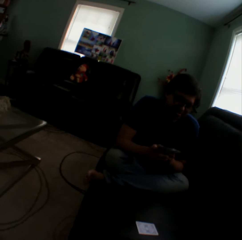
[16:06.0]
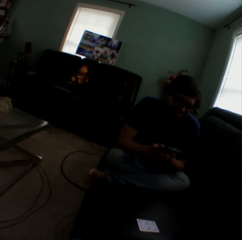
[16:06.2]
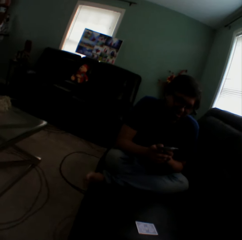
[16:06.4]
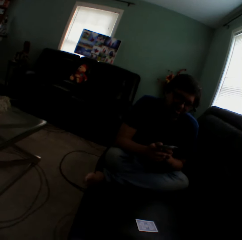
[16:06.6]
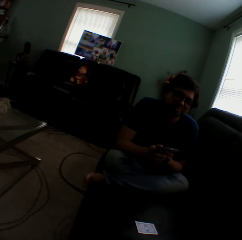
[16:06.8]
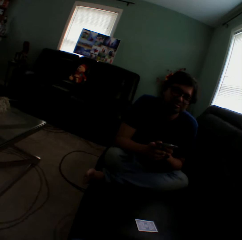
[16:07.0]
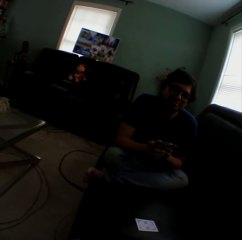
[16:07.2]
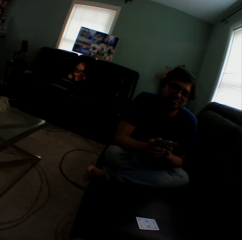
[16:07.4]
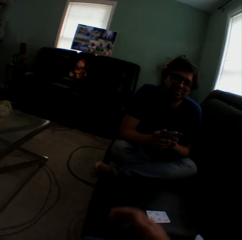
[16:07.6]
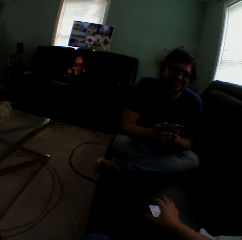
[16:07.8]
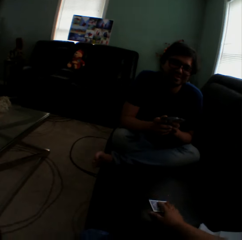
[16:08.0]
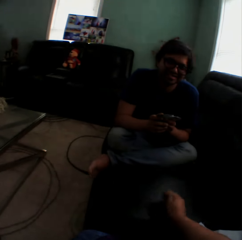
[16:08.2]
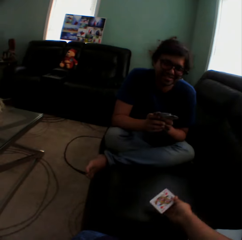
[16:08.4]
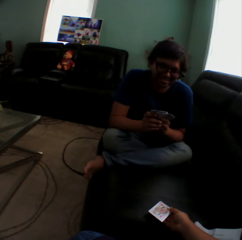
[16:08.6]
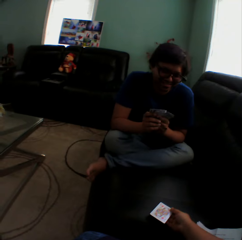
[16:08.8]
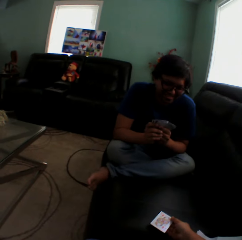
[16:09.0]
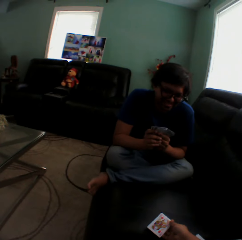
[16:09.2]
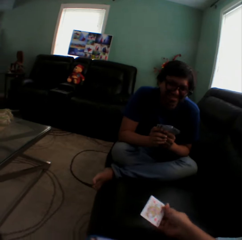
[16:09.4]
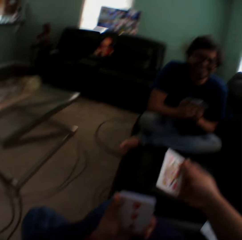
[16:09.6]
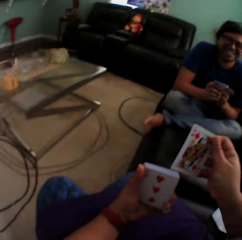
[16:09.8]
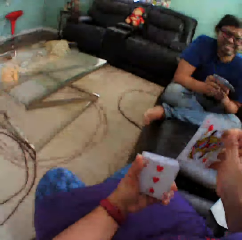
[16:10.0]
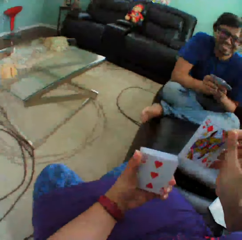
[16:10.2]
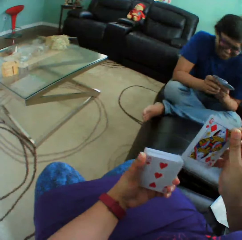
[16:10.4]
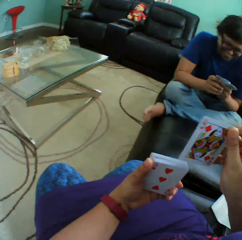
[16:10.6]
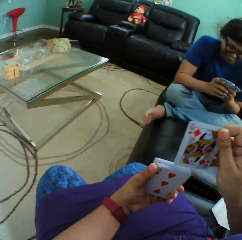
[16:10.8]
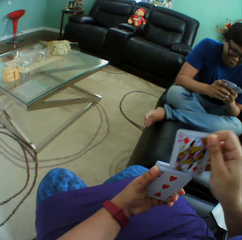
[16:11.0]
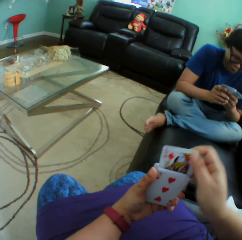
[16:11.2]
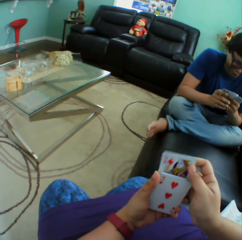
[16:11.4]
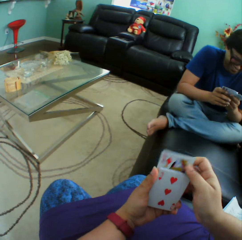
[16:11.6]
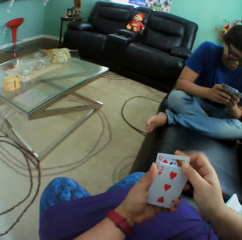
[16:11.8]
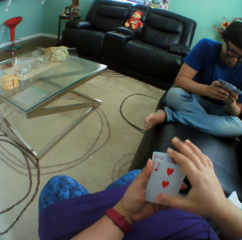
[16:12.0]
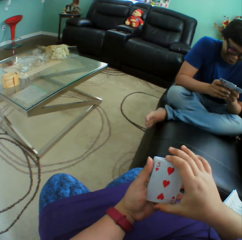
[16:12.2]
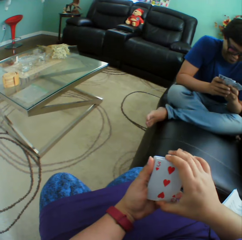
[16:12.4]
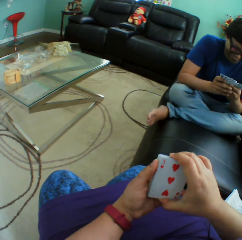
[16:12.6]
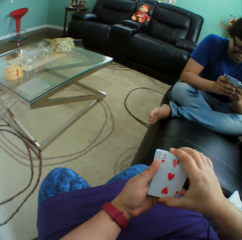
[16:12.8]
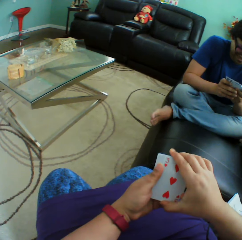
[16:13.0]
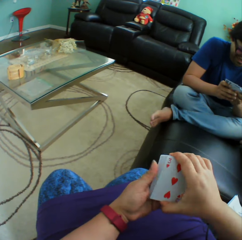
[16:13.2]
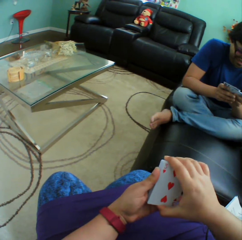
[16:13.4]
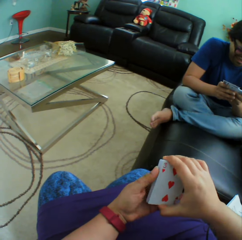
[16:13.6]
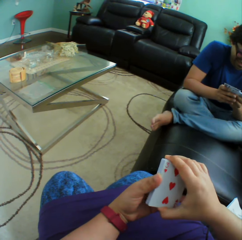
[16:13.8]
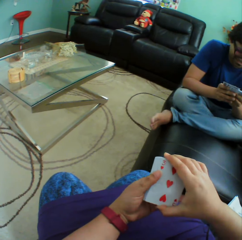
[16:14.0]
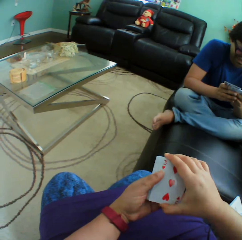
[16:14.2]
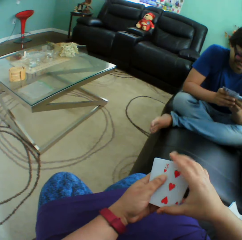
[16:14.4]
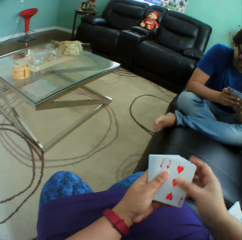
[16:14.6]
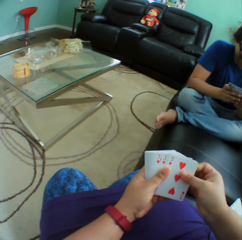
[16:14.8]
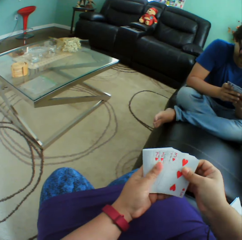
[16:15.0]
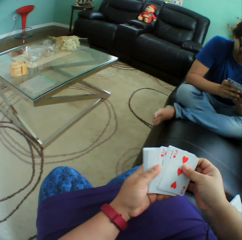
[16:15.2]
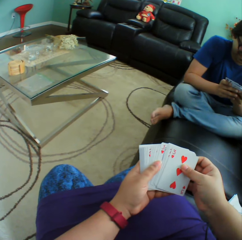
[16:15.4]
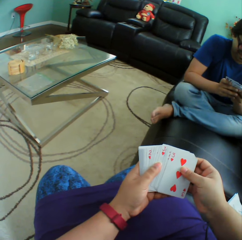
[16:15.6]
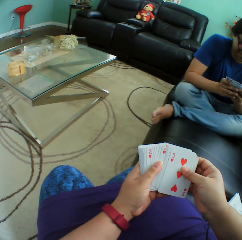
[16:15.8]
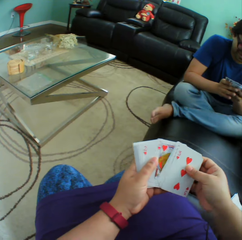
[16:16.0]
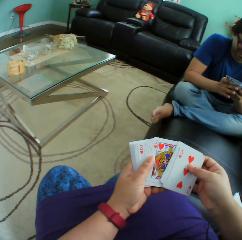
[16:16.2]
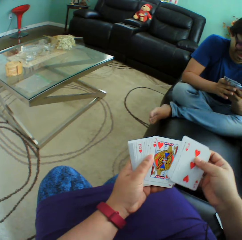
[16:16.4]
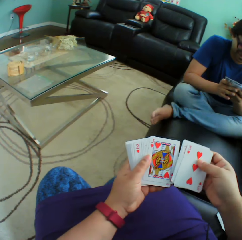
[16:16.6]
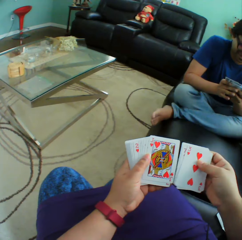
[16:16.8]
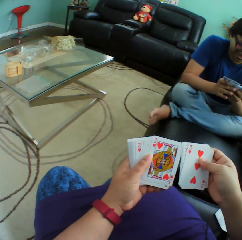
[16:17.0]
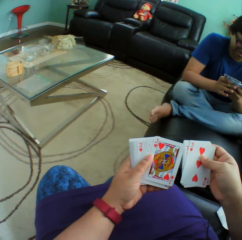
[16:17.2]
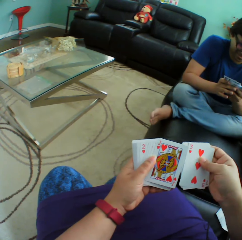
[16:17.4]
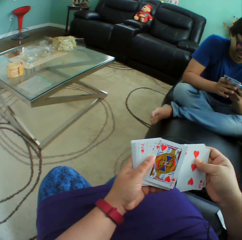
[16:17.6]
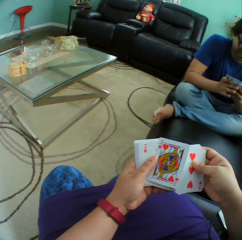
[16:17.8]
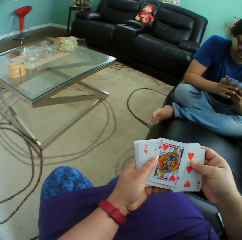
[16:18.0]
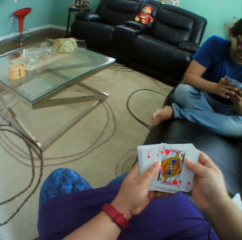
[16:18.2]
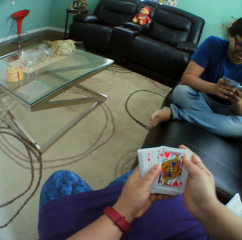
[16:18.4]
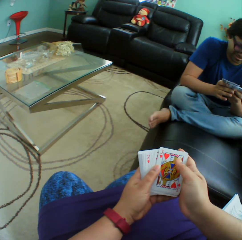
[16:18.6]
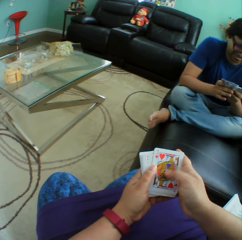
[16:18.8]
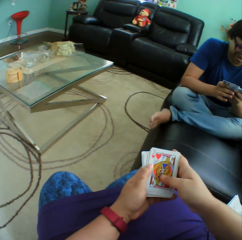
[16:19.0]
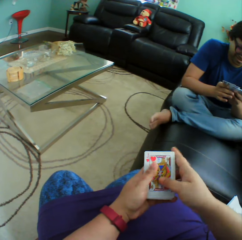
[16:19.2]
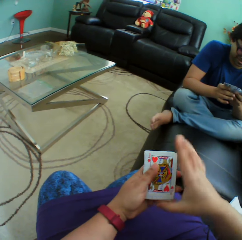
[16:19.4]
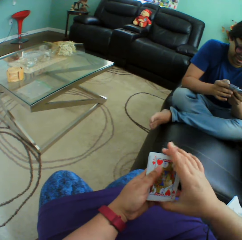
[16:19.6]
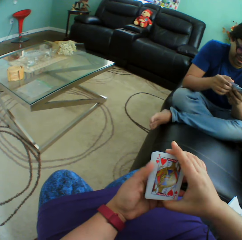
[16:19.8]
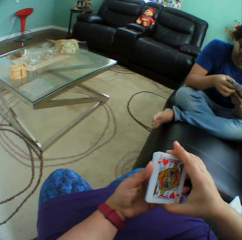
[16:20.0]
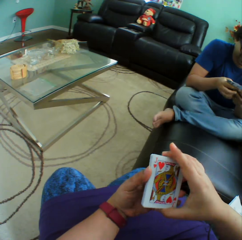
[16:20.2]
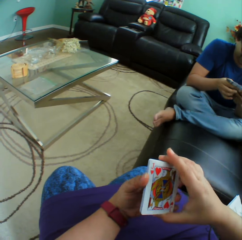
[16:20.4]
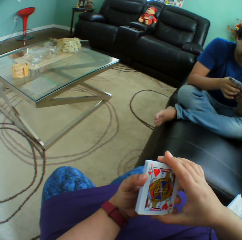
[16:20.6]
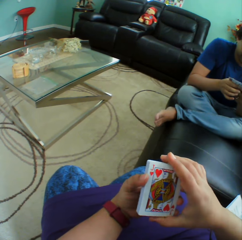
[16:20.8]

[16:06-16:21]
The camera wearer turns a card on the couch. They hold a playing card on the couch. They turn to the side. They insert a card in a pile of cards. They hold playing cards. They align cards in a hand. A man holds playing cards. The camera wearer holds playing cards.

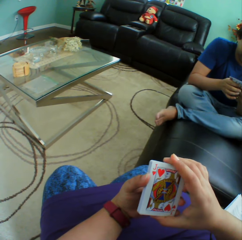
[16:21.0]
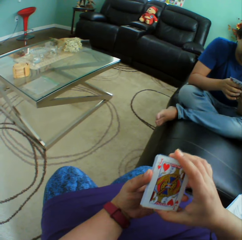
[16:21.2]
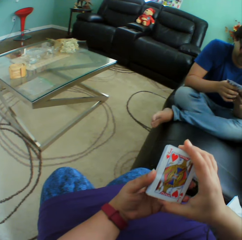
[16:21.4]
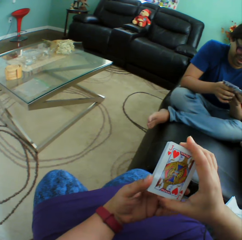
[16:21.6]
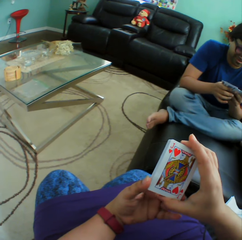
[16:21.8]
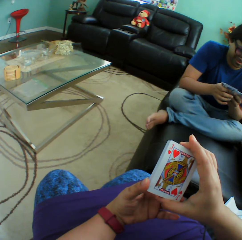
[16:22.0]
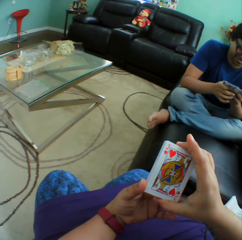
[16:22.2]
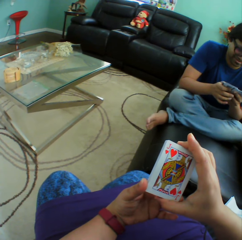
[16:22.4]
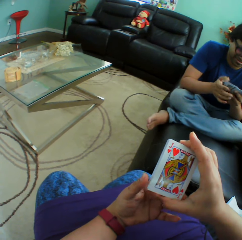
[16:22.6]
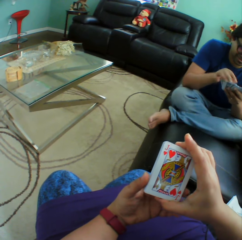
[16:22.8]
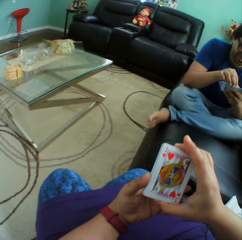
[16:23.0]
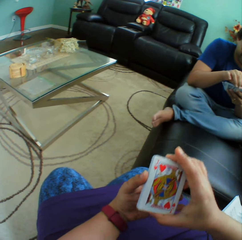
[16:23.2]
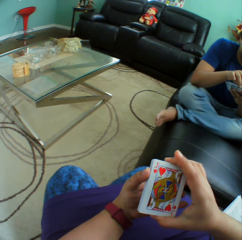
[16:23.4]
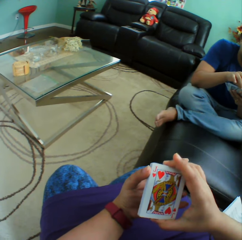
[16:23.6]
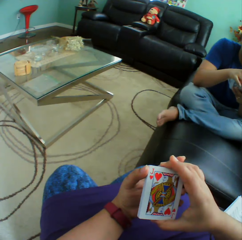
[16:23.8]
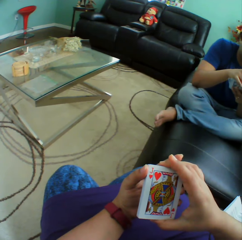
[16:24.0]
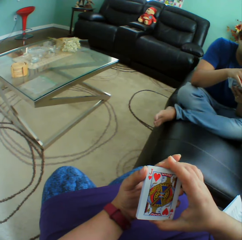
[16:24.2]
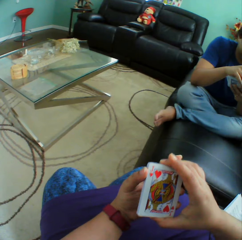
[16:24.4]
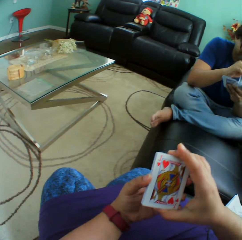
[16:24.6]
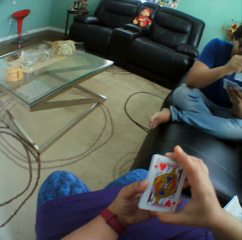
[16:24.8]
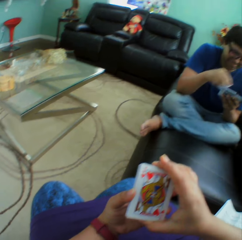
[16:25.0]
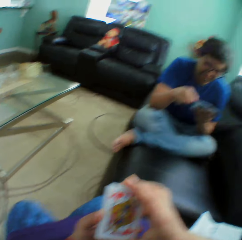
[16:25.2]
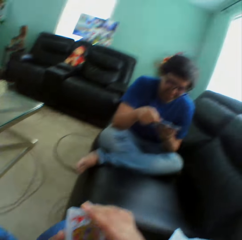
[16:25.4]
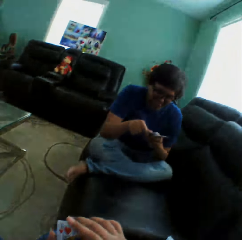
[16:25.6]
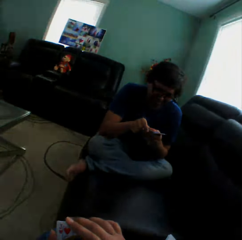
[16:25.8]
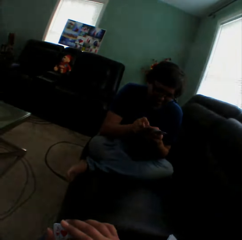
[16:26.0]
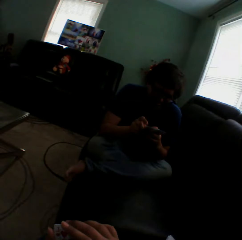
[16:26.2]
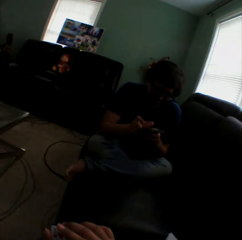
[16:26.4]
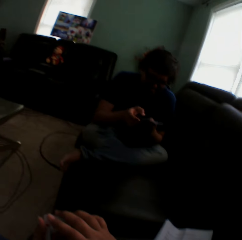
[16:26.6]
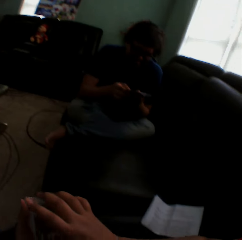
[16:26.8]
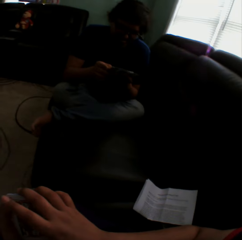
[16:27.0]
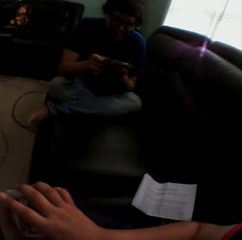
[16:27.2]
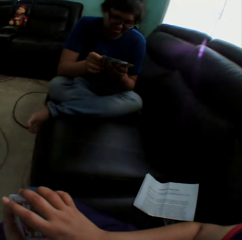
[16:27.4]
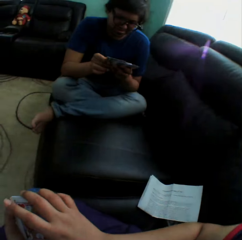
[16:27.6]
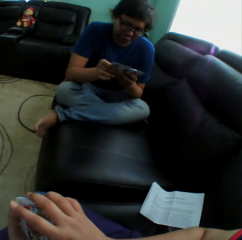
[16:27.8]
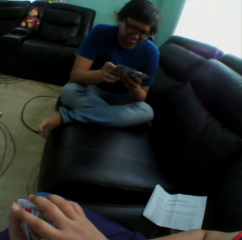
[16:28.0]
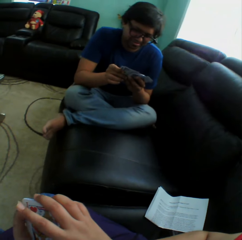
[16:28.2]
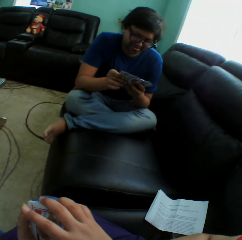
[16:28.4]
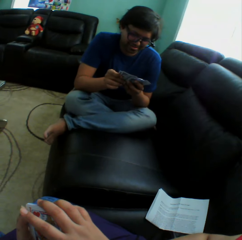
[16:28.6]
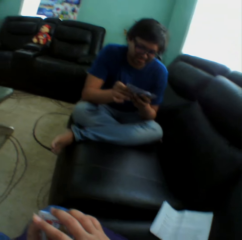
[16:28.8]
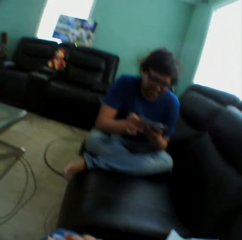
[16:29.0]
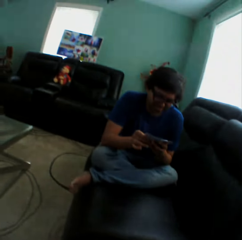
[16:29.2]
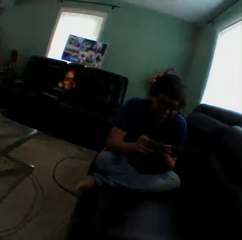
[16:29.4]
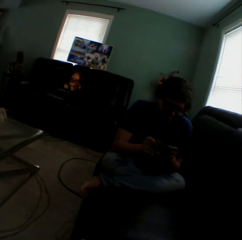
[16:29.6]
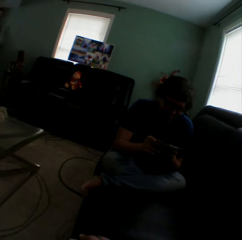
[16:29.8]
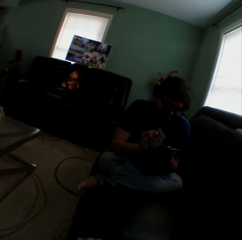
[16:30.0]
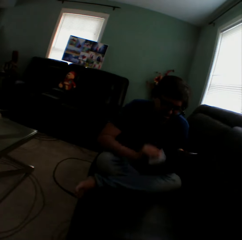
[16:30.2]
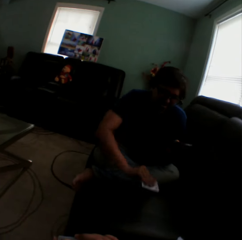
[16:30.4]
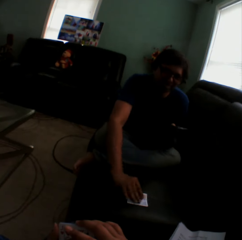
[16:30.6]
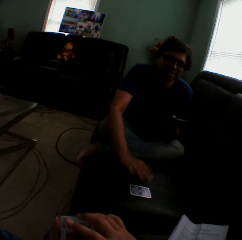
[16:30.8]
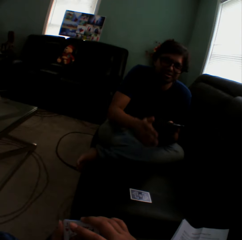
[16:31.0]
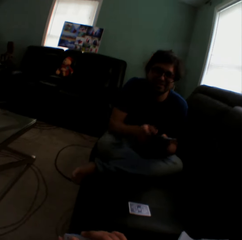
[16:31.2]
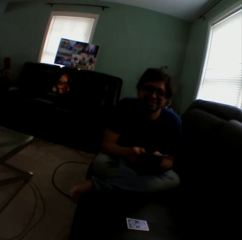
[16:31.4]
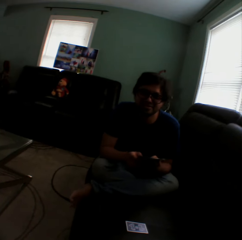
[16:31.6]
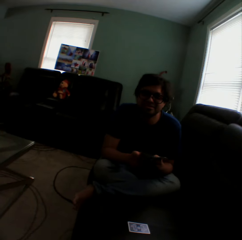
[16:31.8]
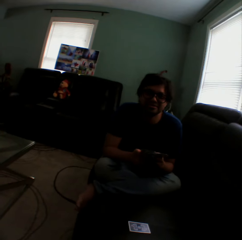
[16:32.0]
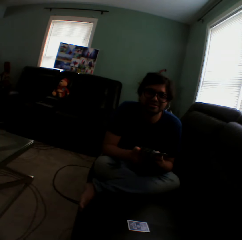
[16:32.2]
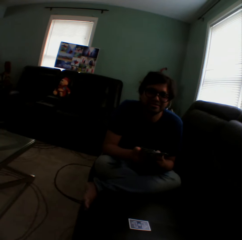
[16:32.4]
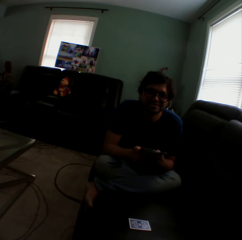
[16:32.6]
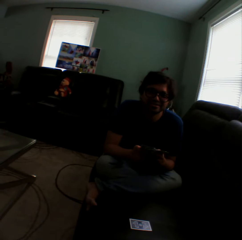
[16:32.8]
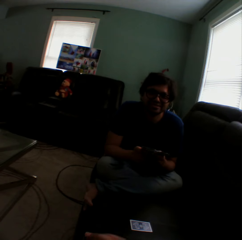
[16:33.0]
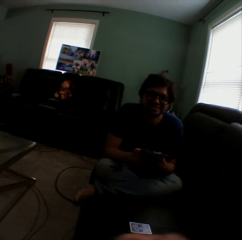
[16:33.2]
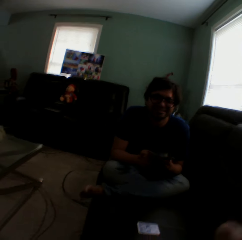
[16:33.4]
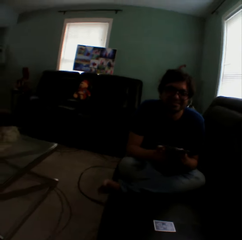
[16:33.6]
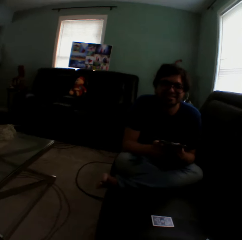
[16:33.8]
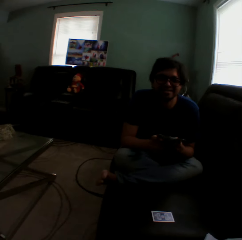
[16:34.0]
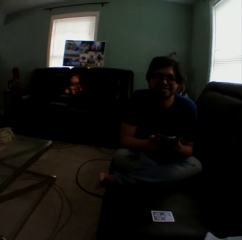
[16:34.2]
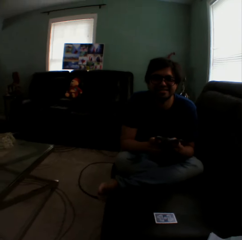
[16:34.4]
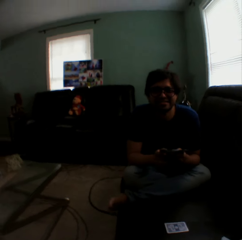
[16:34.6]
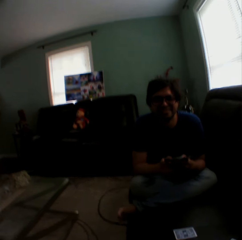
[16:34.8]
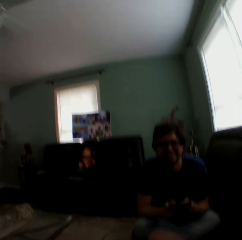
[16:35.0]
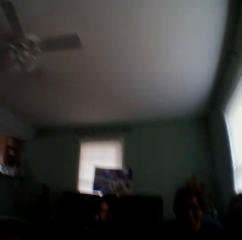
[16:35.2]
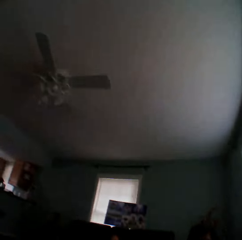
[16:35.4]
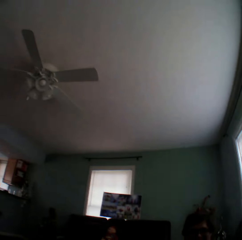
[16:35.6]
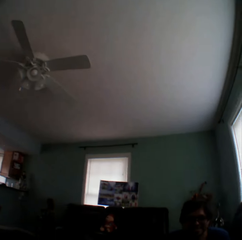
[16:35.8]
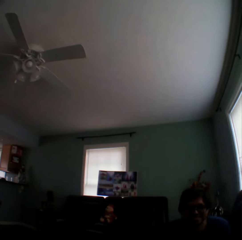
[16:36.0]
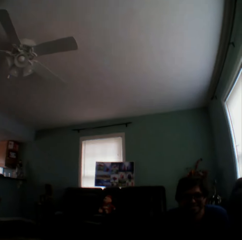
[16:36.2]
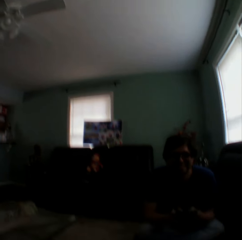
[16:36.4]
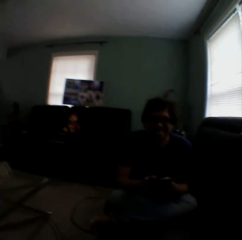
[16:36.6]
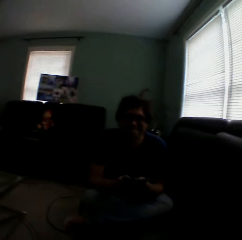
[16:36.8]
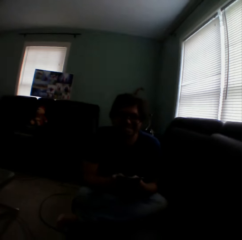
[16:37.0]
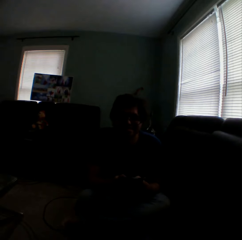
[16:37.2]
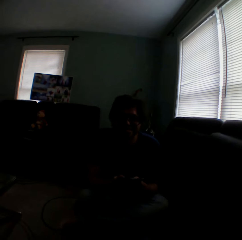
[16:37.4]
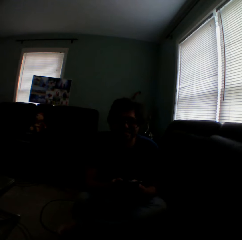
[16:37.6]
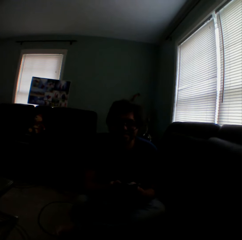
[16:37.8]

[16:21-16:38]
A man holds playing cards. The camera wearer turns to the side. The man holds playing cards. The camera wearer turns to the side. The man puts a playing card on the couch. The man holds playing cards. The man sways the left leg. The camera wearer lifts the right hand. They turn to the side.
